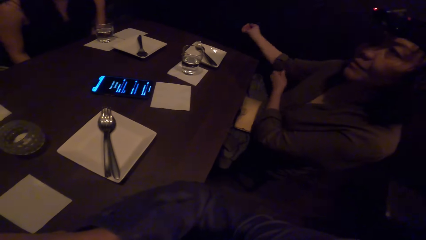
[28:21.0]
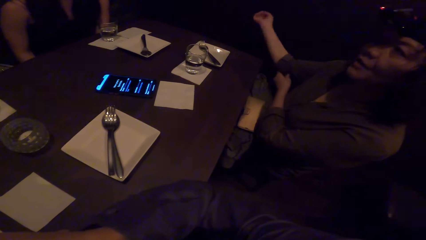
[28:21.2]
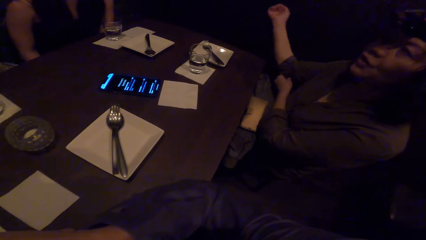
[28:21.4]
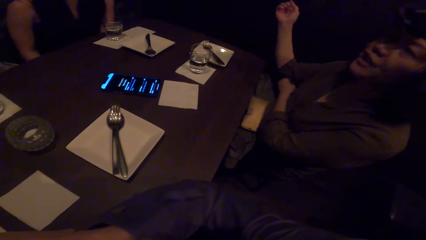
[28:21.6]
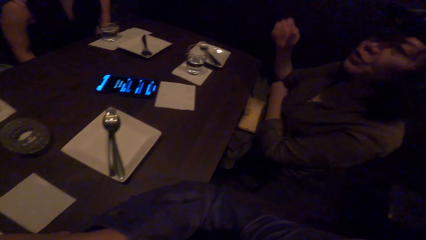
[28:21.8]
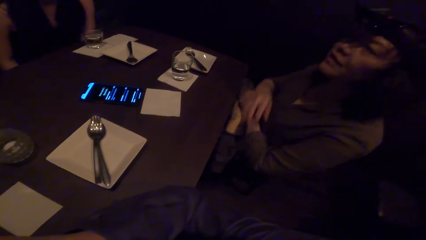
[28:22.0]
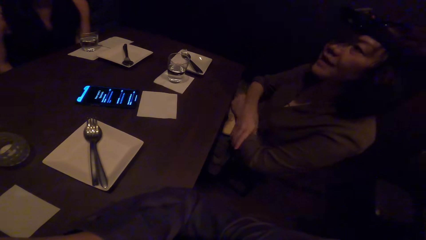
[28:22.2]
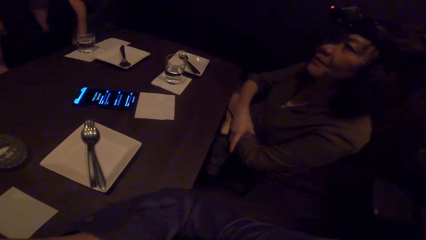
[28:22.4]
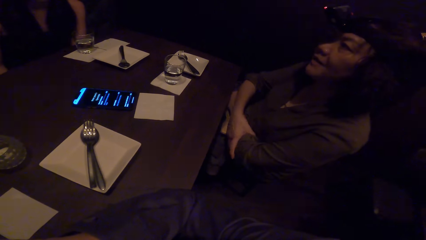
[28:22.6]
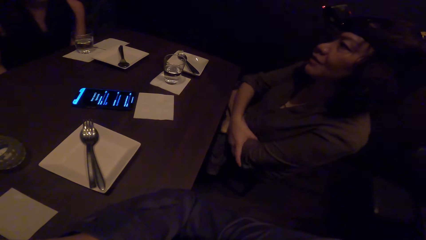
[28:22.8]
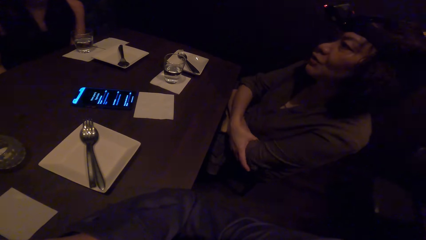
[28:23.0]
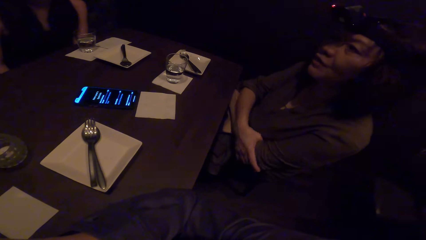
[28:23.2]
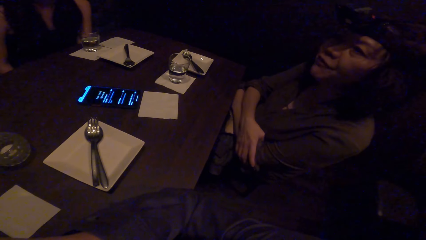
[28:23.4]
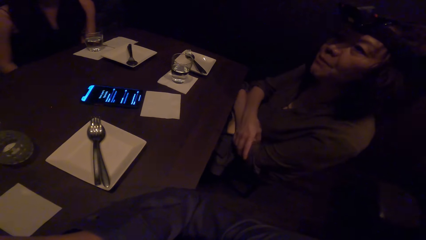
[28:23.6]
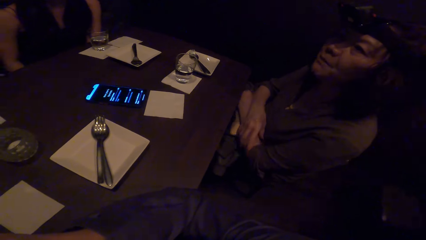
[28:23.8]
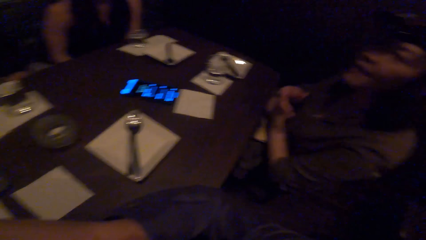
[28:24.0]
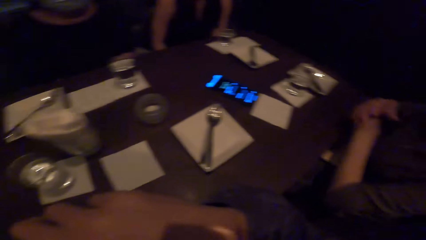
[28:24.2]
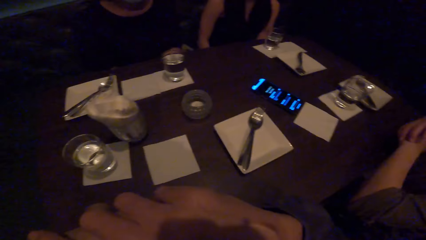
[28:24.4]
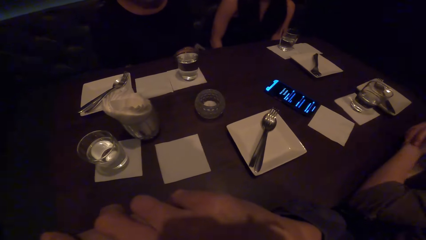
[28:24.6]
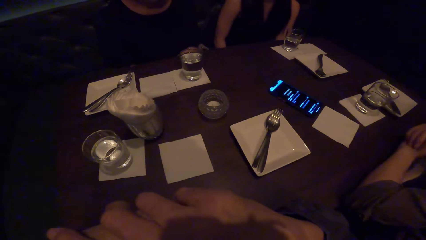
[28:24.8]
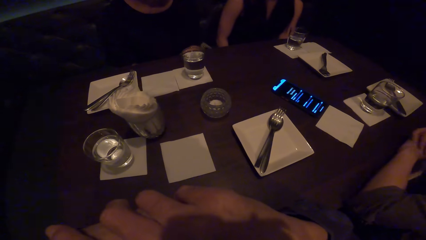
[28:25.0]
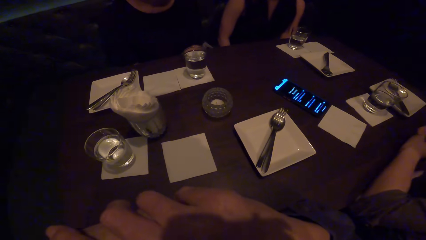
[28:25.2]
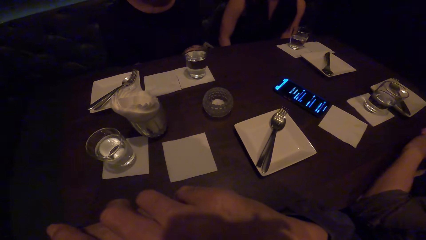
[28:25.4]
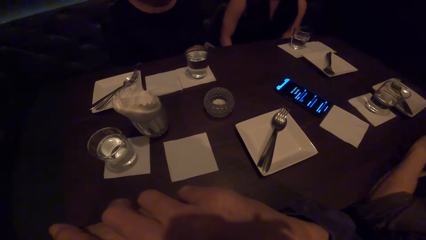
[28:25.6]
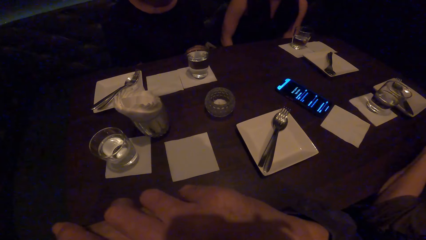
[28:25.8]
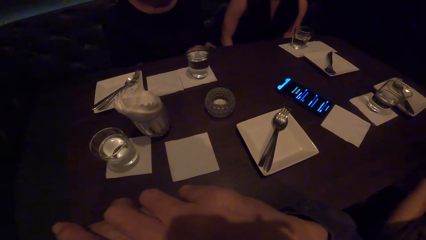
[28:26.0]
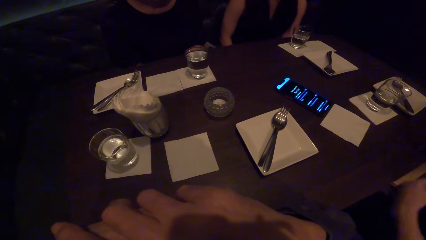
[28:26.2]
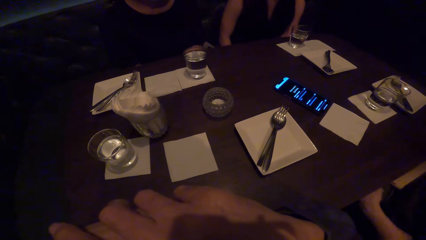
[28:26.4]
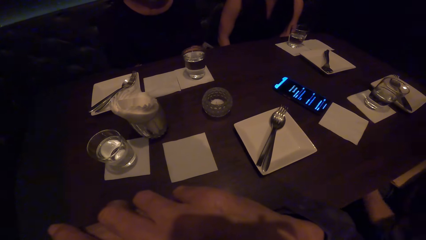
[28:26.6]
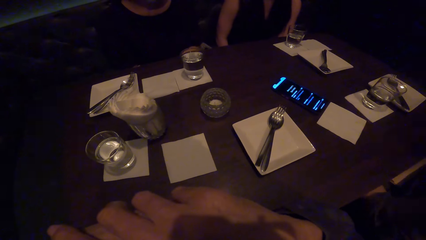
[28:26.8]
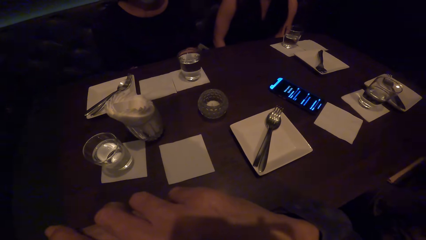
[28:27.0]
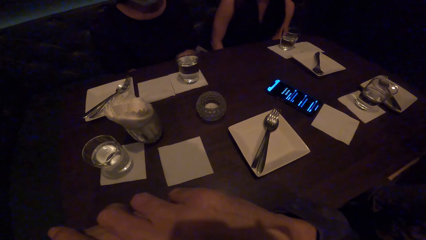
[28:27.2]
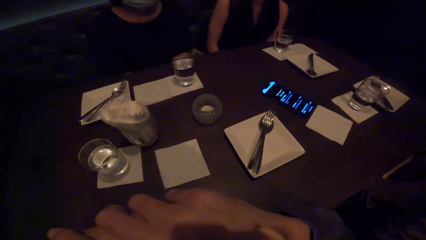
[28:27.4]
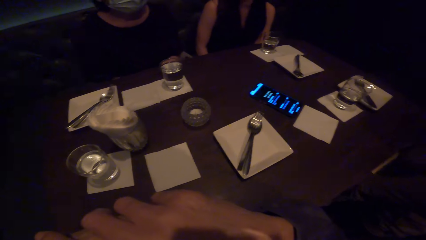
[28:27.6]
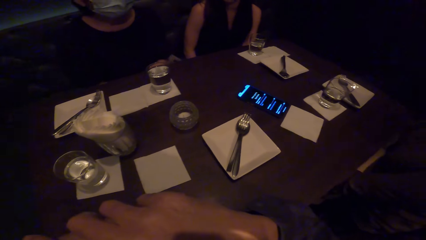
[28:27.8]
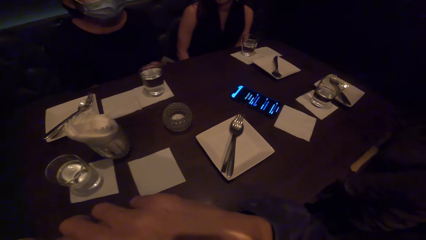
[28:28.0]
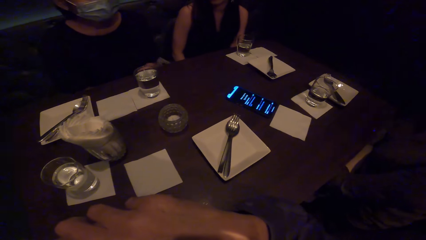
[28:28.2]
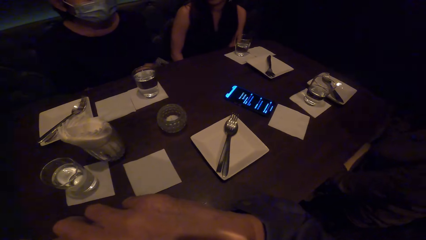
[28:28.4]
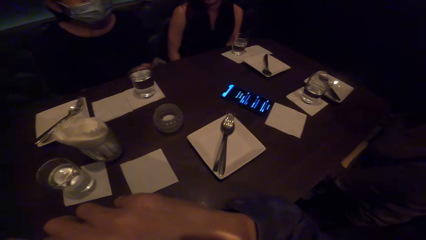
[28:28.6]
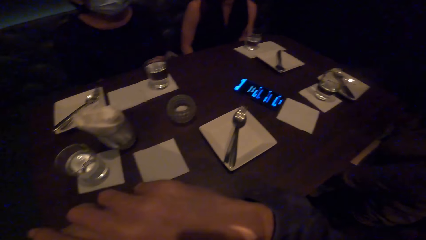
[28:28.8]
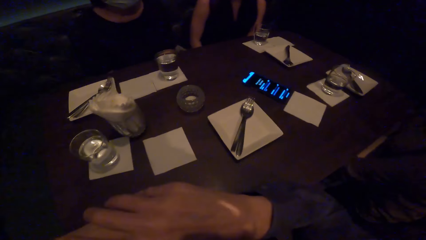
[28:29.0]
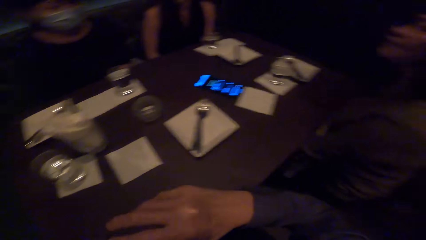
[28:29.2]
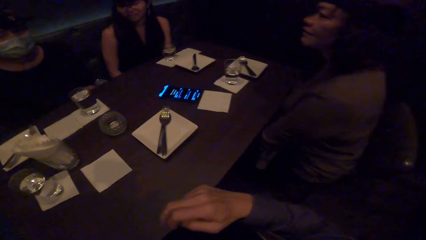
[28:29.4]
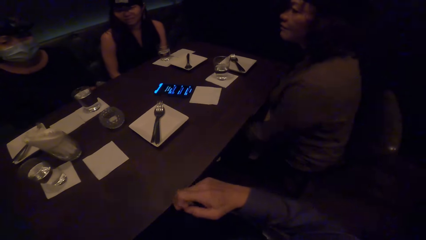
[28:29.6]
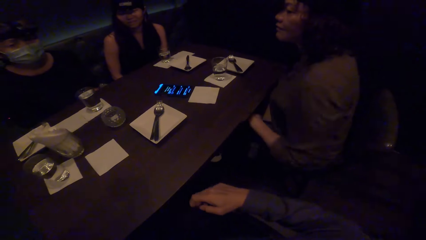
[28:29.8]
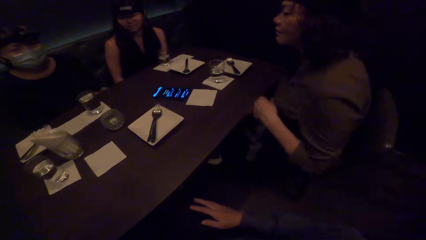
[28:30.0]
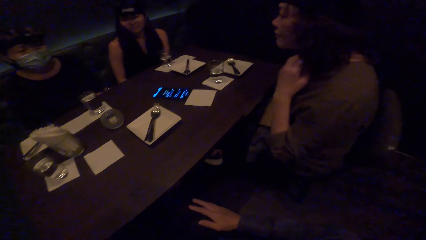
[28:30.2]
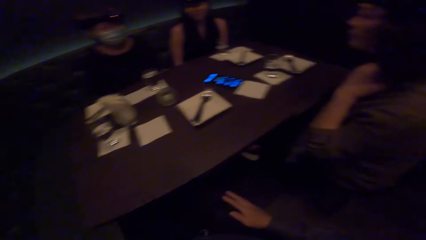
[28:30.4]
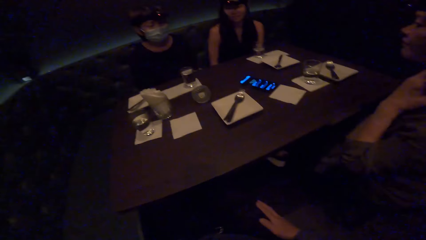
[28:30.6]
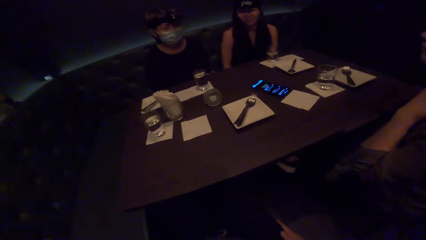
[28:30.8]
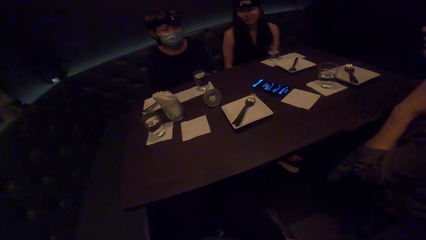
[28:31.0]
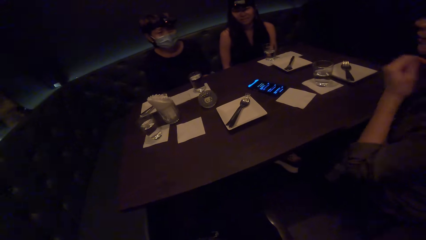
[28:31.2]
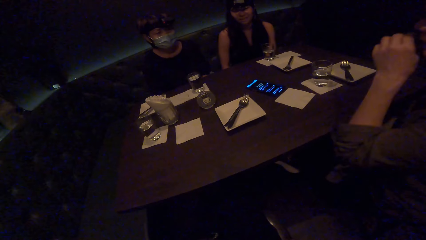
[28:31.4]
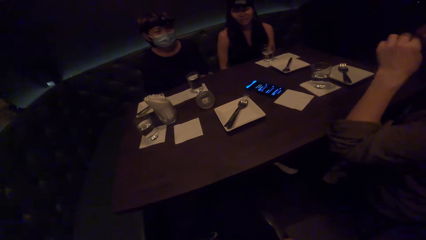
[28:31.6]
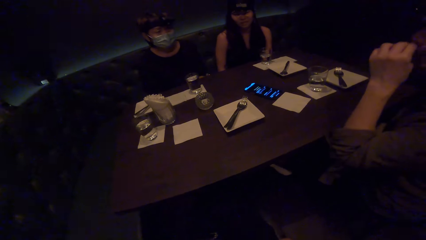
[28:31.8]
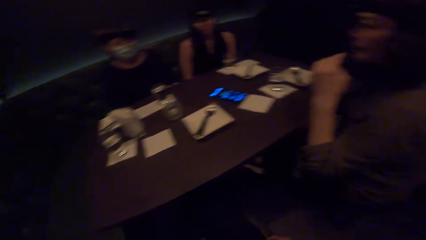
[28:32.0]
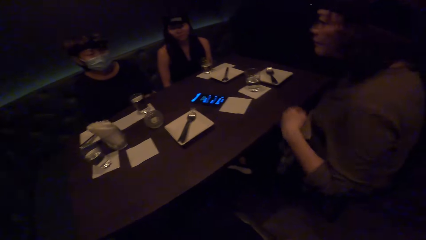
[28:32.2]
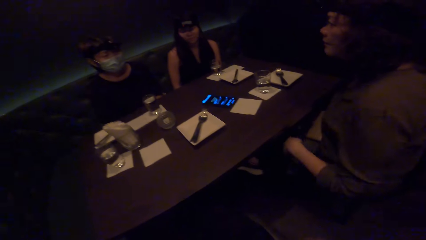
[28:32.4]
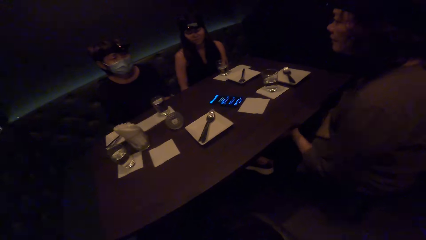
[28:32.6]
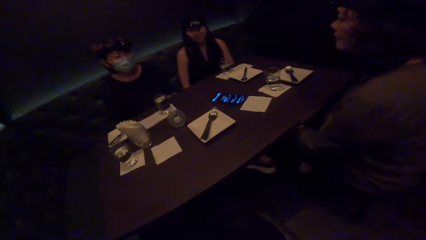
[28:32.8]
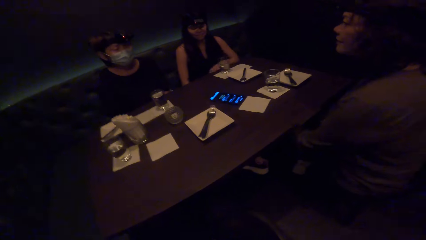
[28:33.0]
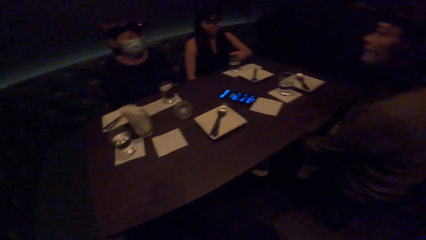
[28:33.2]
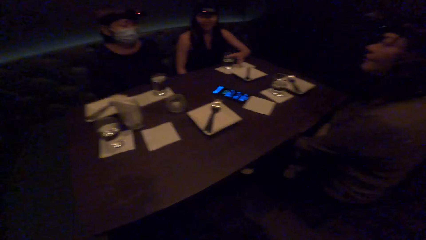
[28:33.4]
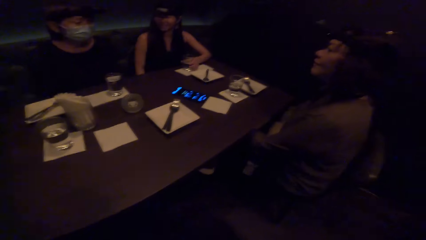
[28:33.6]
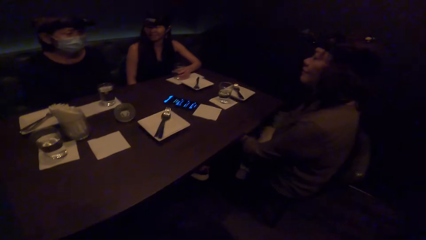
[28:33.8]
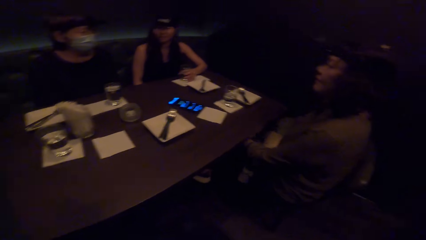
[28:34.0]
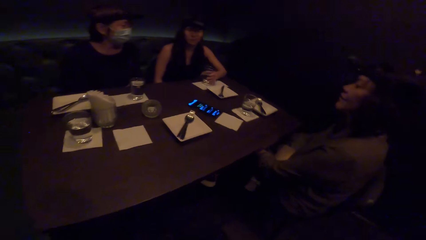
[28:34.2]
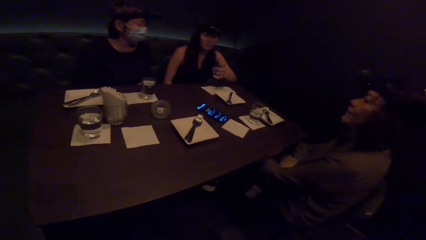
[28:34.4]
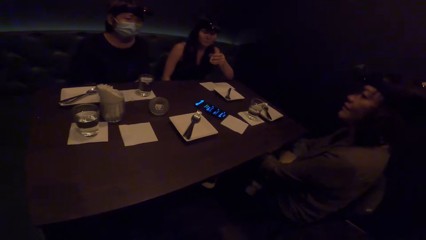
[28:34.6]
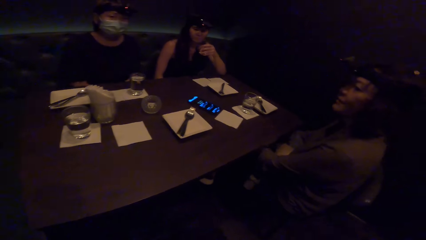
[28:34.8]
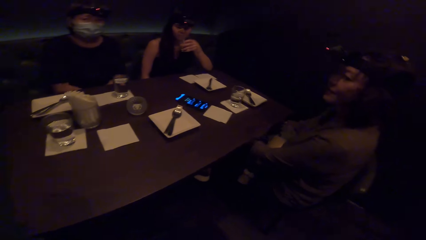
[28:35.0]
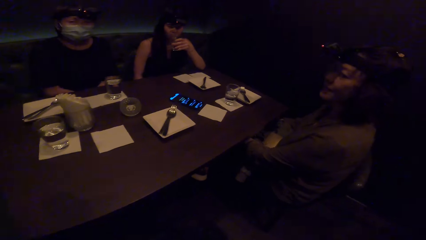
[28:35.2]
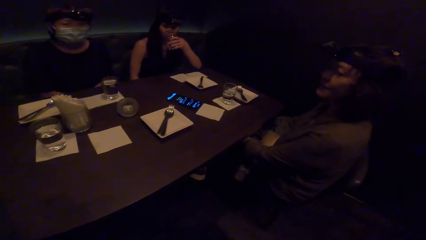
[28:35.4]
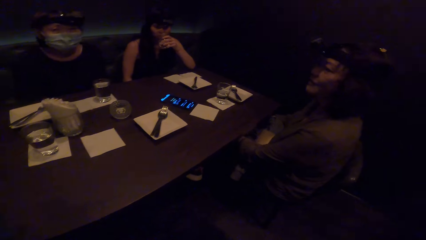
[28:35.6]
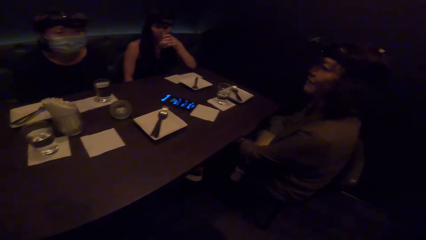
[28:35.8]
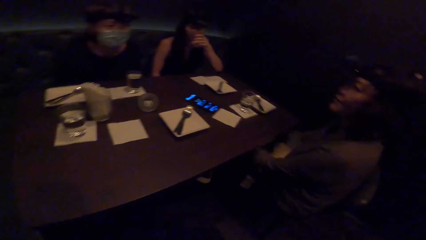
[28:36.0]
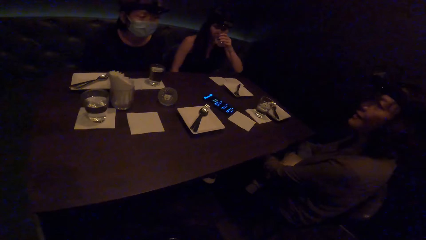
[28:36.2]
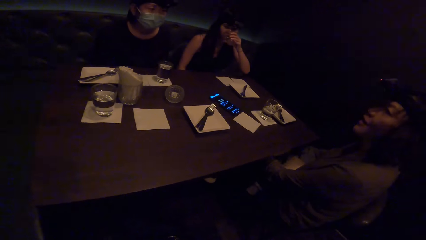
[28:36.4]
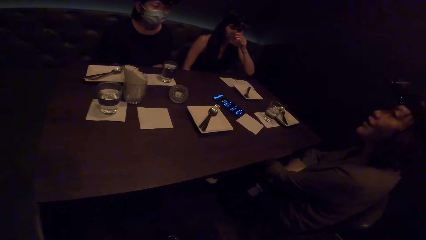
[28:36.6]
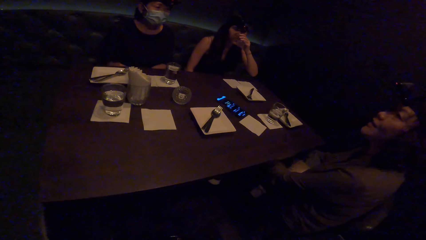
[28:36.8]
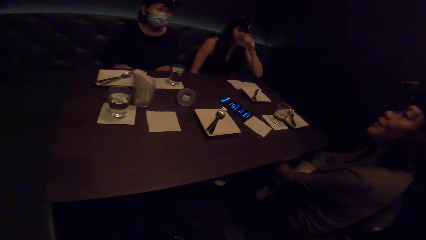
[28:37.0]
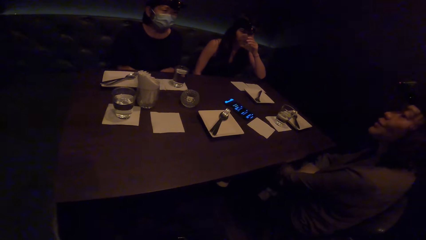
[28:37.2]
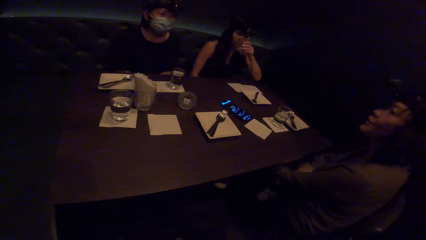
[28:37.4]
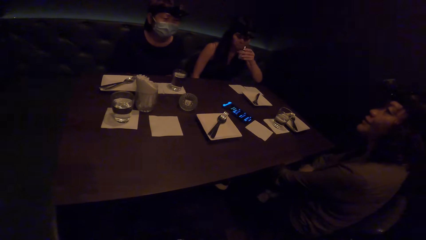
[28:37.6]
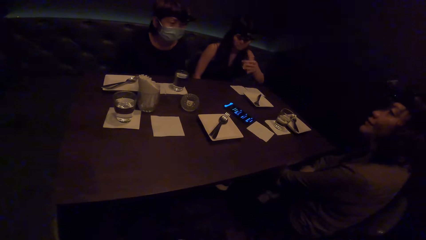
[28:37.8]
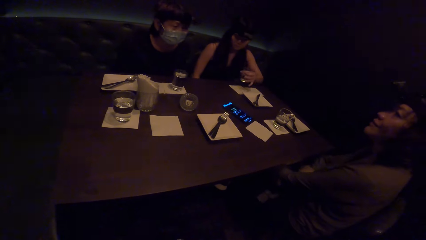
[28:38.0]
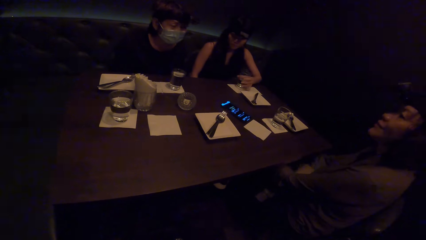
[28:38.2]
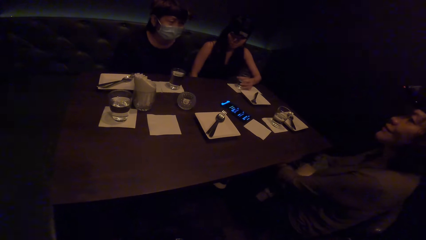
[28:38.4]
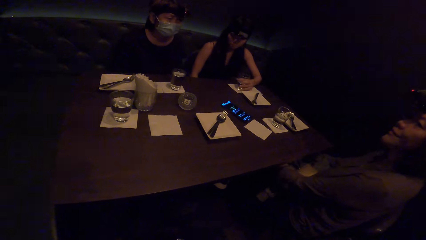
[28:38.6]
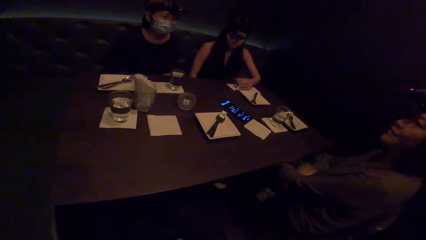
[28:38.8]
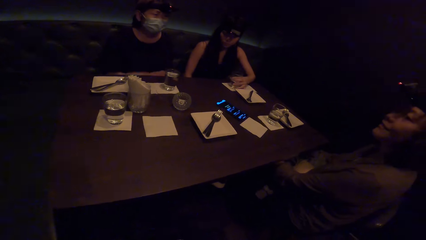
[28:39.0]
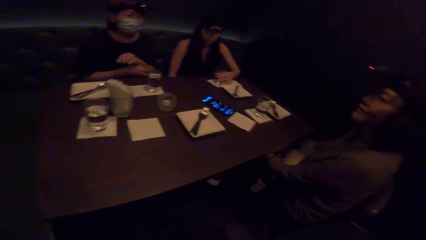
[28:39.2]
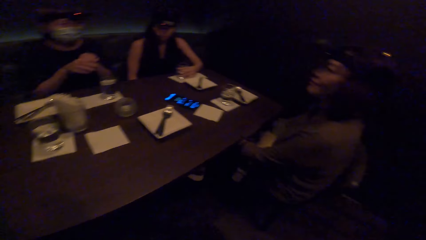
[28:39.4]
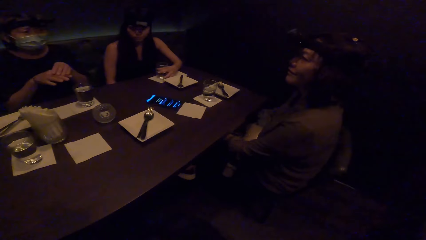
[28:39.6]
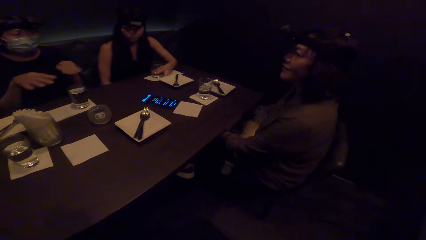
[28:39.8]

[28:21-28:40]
The camera wearer interacts with the friends. A lady dialogues with other ladies and a man. The lady touches the neck. Another lady touches the face. The camera wearer interacts with the friends. Another lady picks up the glass, drinks water, and puts the glass on the table.
